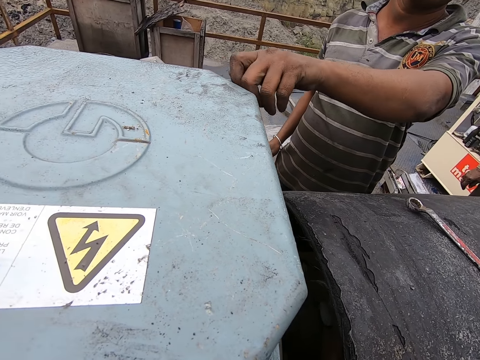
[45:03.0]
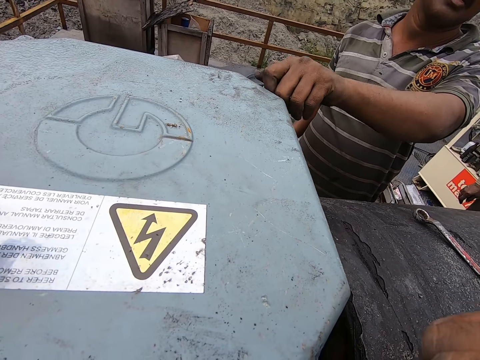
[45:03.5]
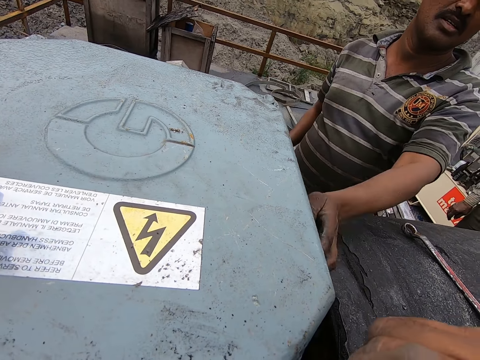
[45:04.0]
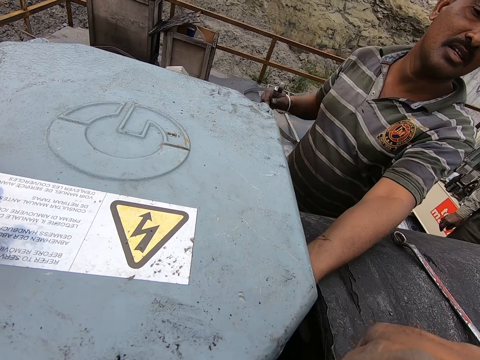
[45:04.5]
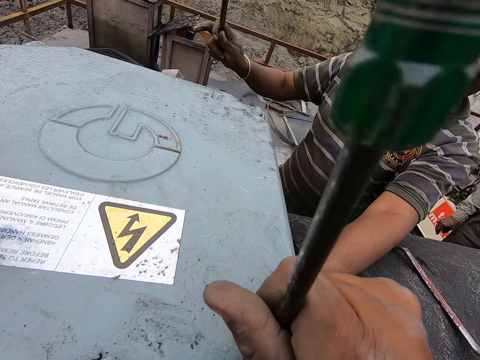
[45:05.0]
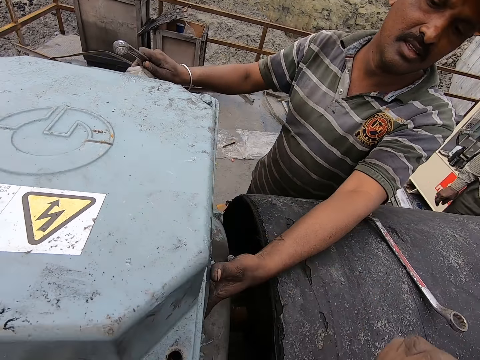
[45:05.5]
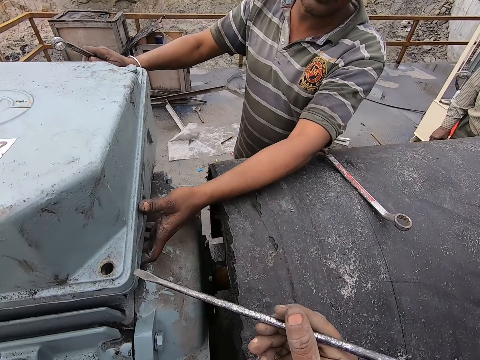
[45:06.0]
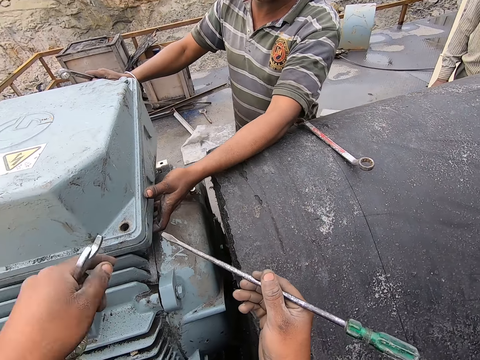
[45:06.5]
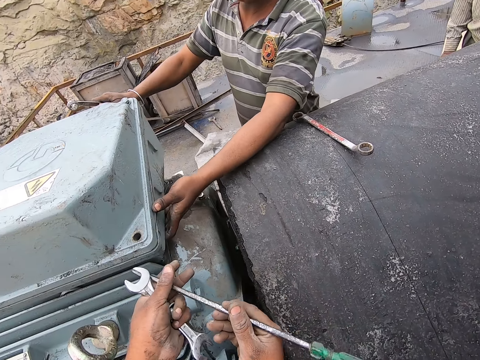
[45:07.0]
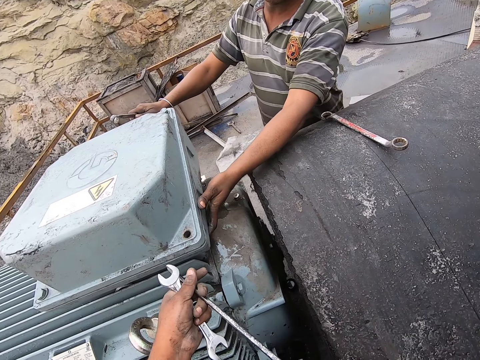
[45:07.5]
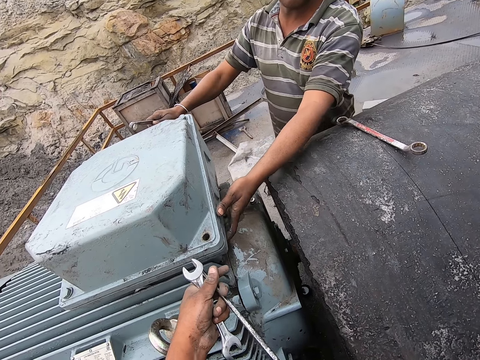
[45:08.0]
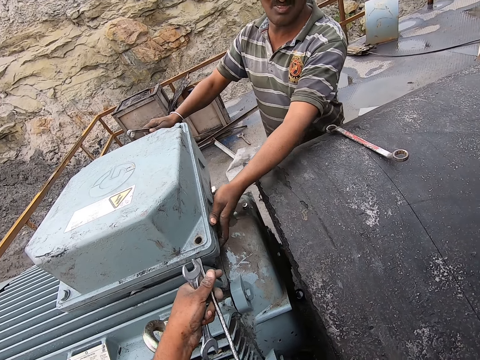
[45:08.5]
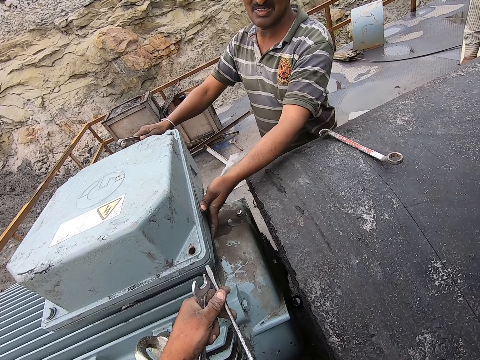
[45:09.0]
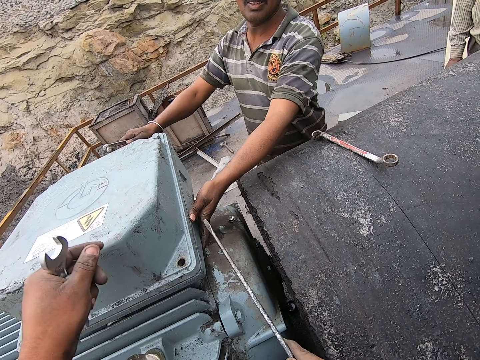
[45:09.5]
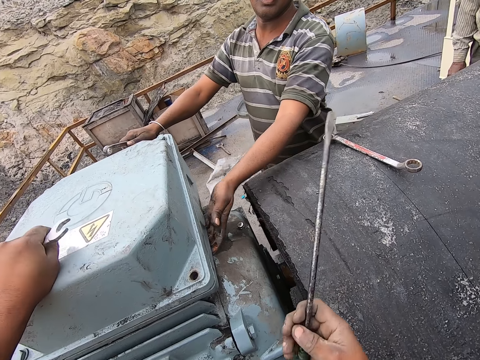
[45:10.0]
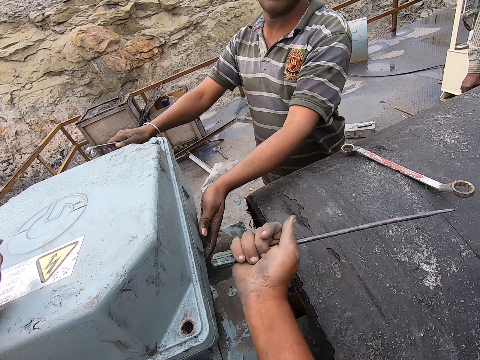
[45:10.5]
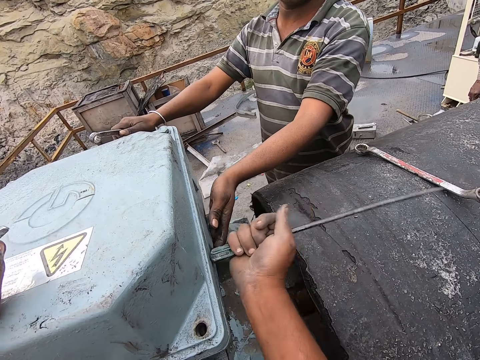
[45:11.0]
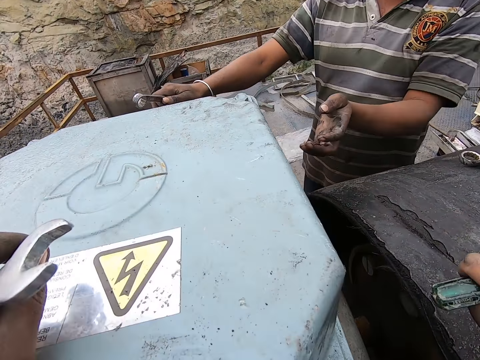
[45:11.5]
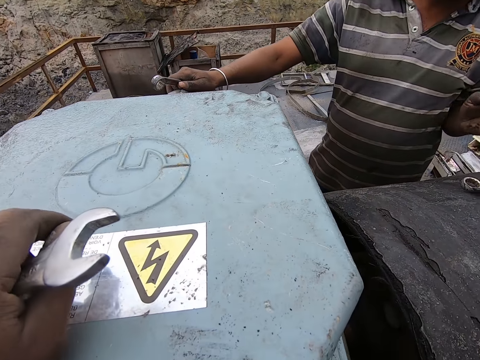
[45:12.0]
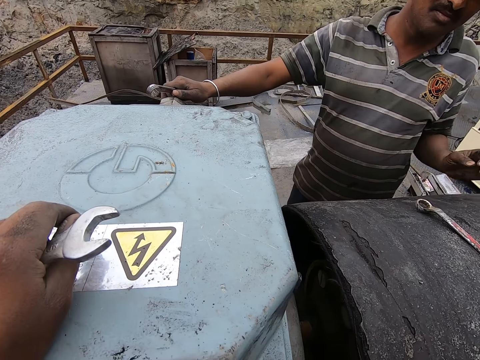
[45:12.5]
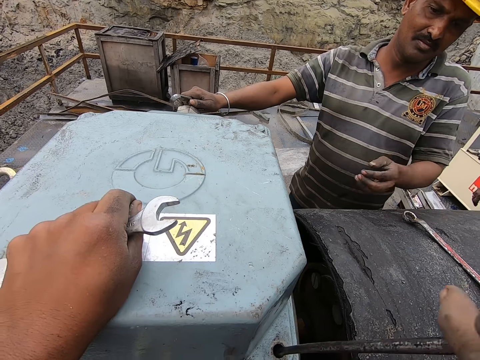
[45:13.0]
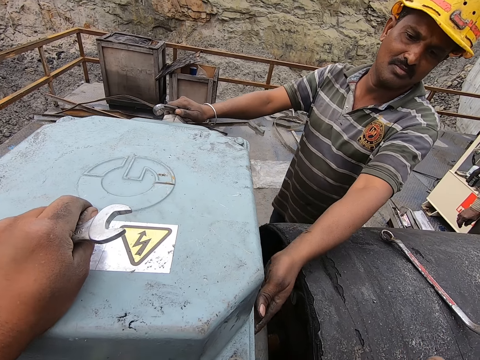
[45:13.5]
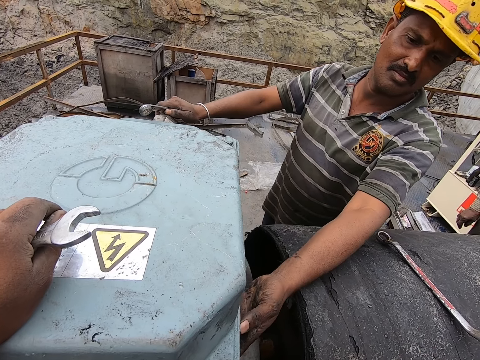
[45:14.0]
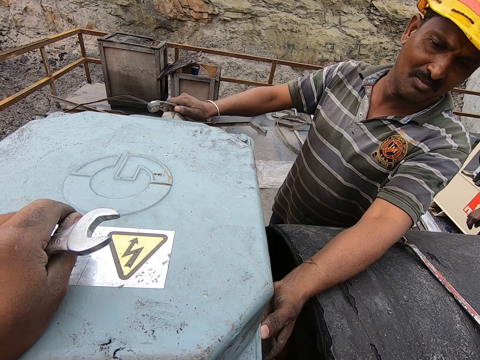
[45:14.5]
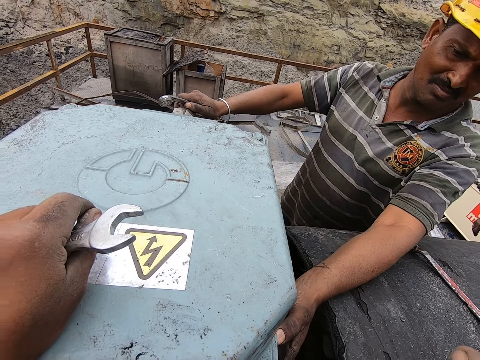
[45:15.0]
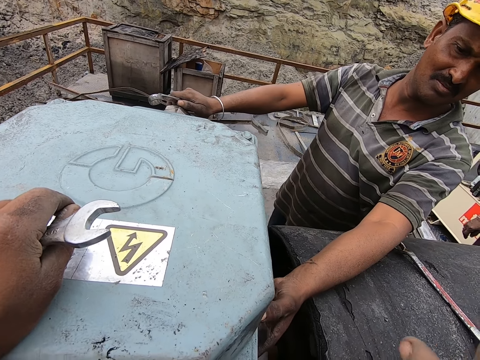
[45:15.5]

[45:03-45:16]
The camera wearer adjusts the cover with a screwdriver. A man shakes the machine and touches the engine cover with the left hand. The camera wearer hits the engine cover with the back of the screwdriver. They adjust the cover with the screwdriver. The man holds the machine.

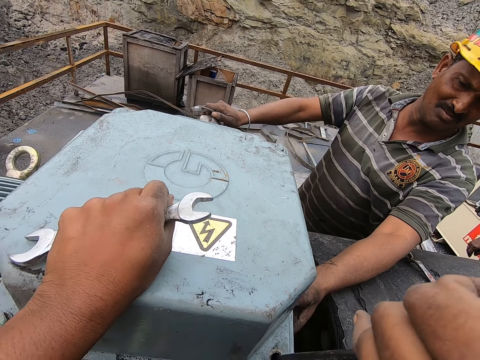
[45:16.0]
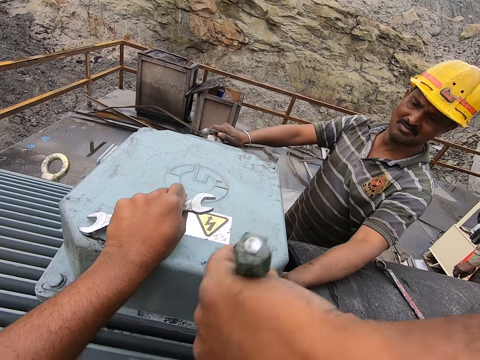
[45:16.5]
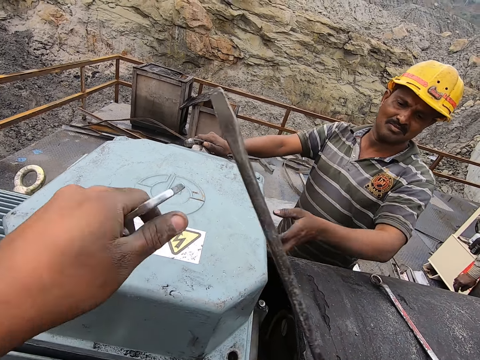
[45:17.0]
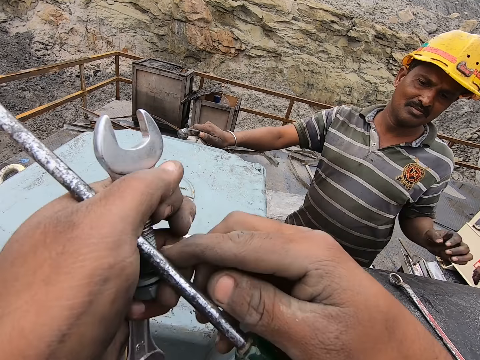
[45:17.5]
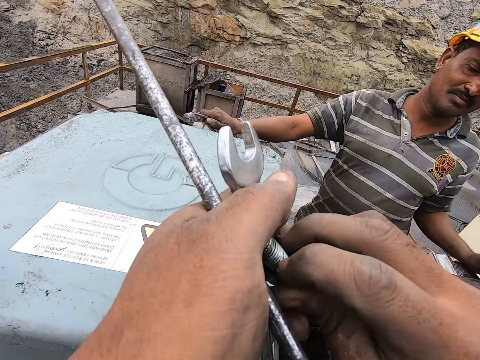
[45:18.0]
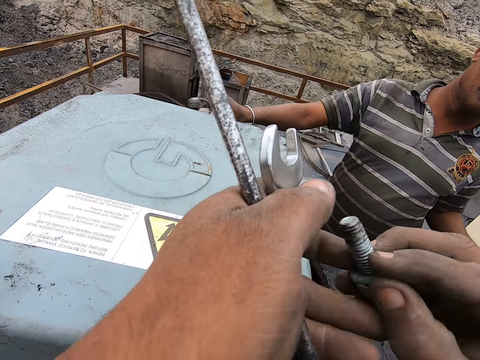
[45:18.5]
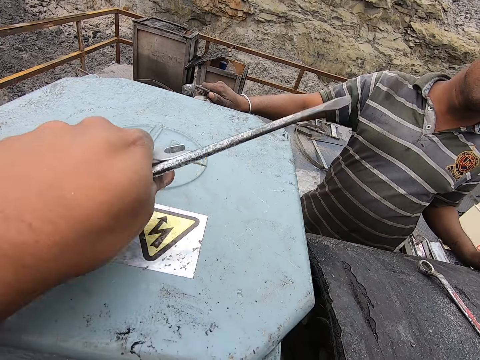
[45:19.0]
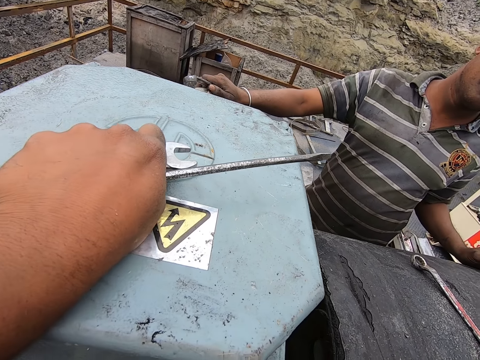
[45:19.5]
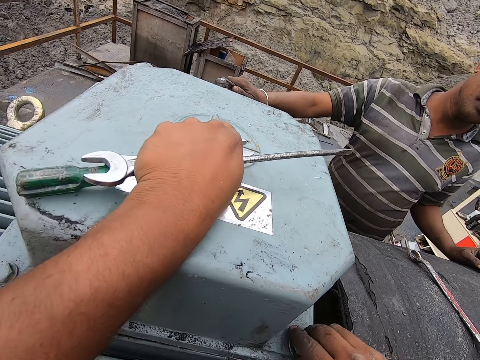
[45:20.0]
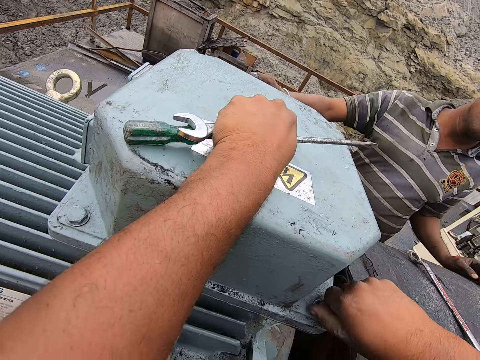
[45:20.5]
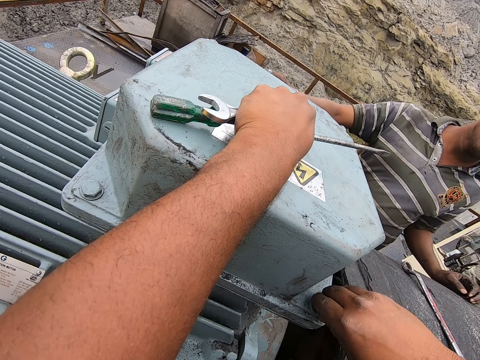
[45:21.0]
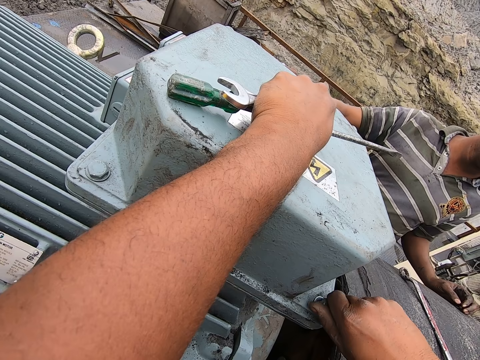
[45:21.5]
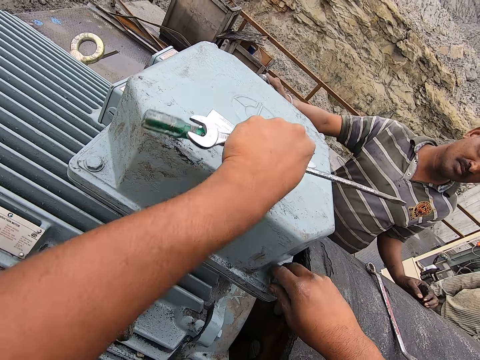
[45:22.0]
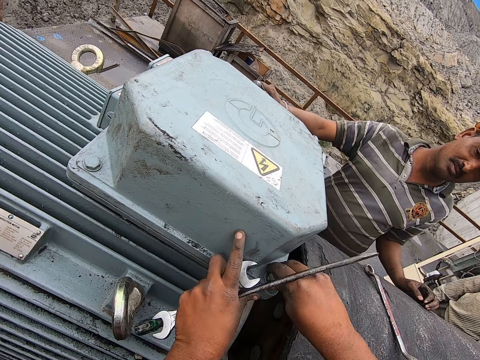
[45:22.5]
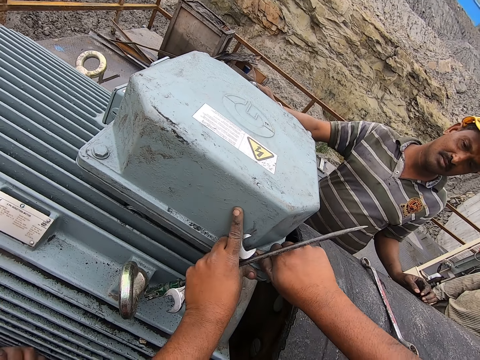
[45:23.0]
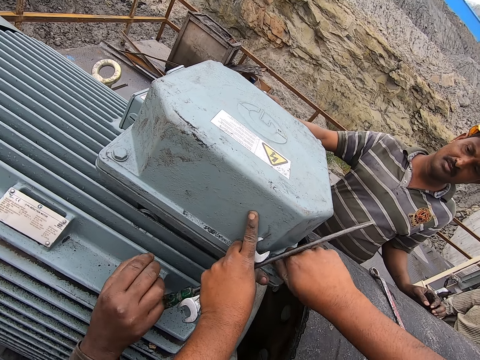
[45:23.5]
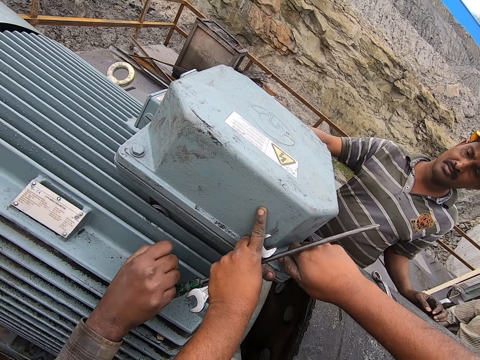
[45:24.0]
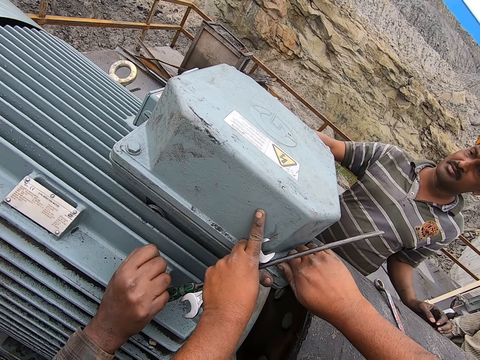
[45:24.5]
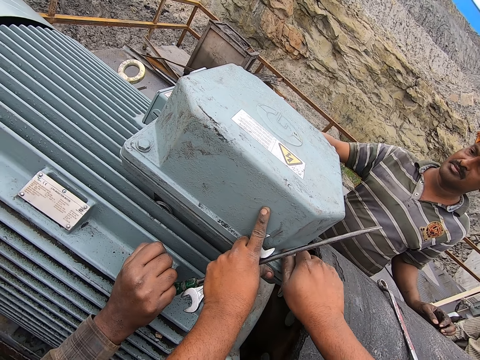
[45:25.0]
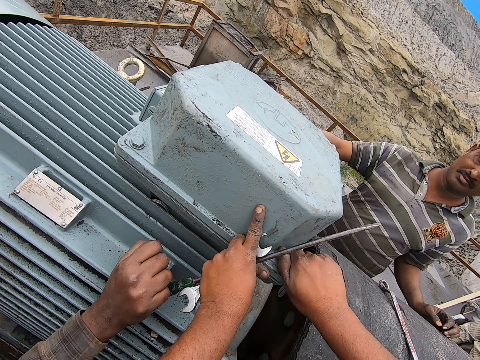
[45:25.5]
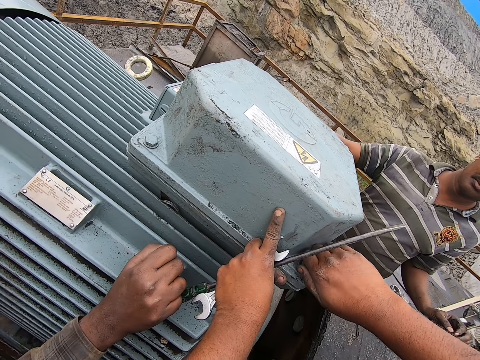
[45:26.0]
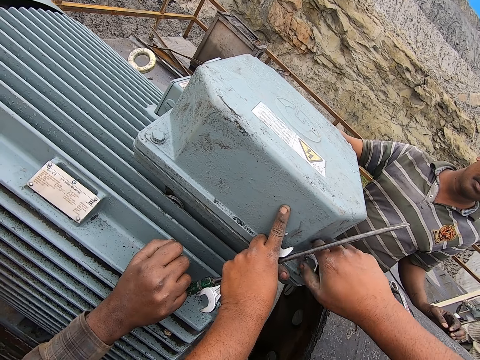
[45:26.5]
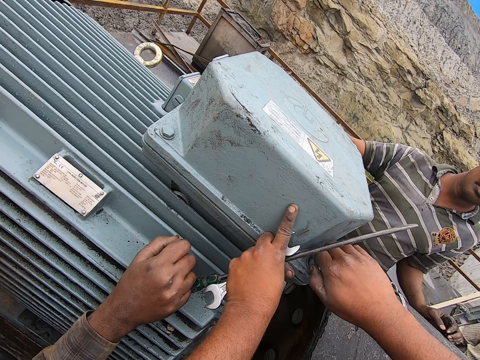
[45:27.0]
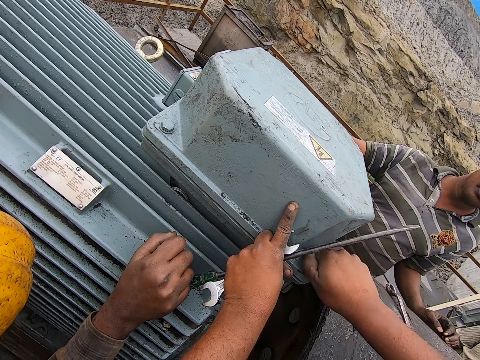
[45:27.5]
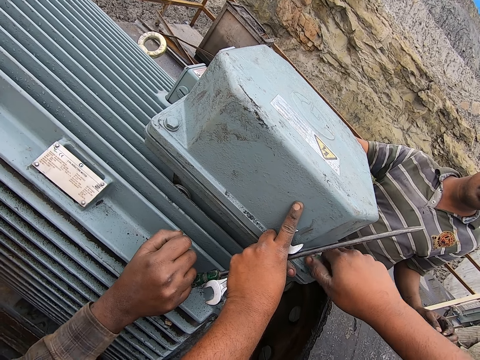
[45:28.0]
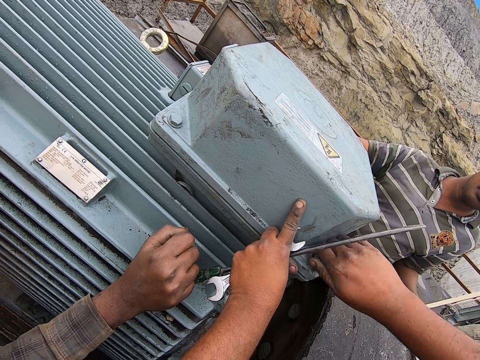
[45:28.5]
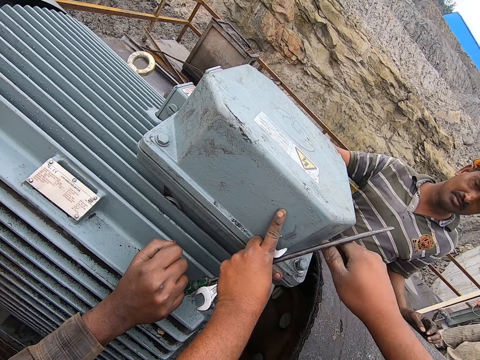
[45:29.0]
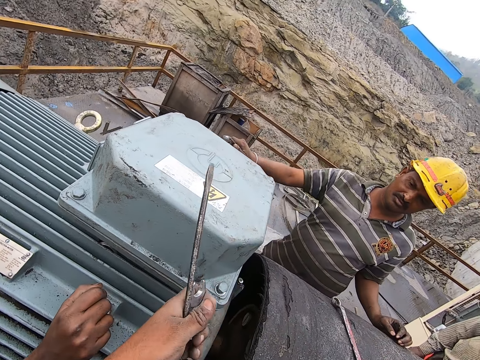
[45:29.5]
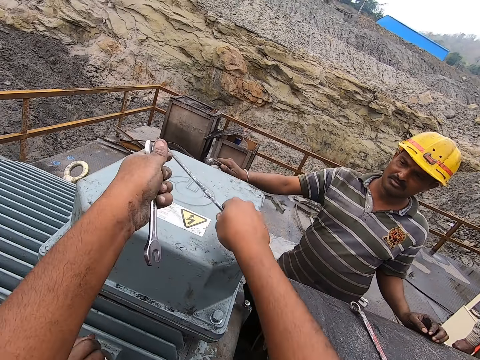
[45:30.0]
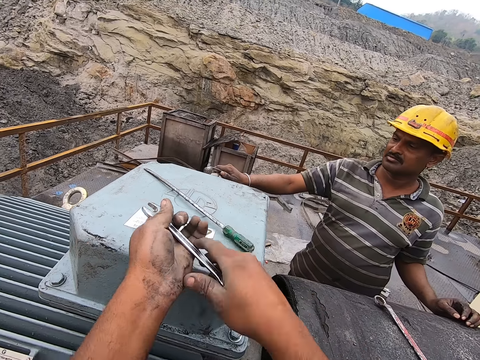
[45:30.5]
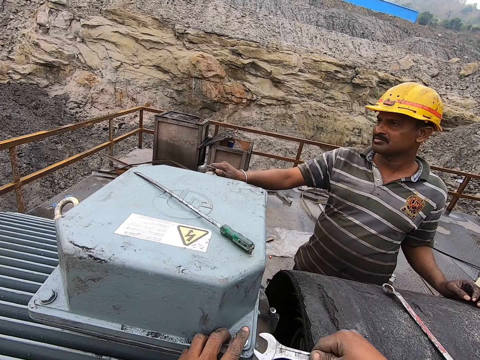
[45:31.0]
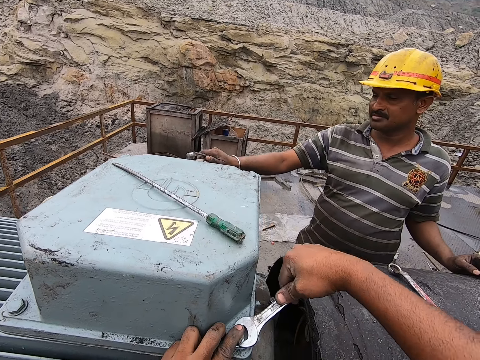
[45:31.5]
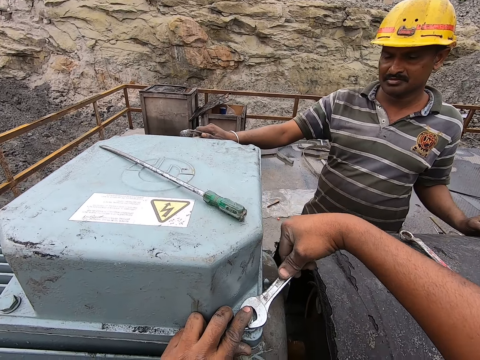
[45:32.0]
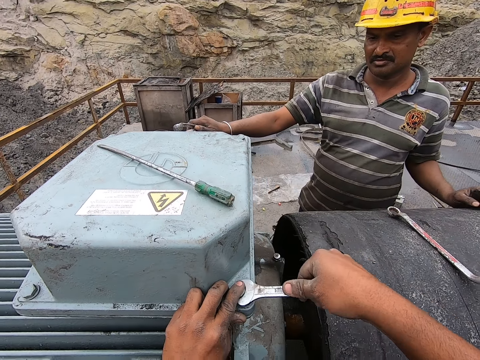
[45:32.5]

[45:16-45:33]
The camera wearer adjusts the container with a screwdriver. They move the screwdriver to the left hand. They move the hands. They move the bolt to the right hand. They drop the hand. They place the bolt in the container. They tighten the nuts. They talk to a man. They close the bolt with the hand. The man moves the hand. The camera wearer tightens the nuts. They move the screwdriver to the right hand. They drop the screwdriver or wrench. They move the spanner to the right hand. They place the hand on the bolt. They tighten the bolt with the spanner.
